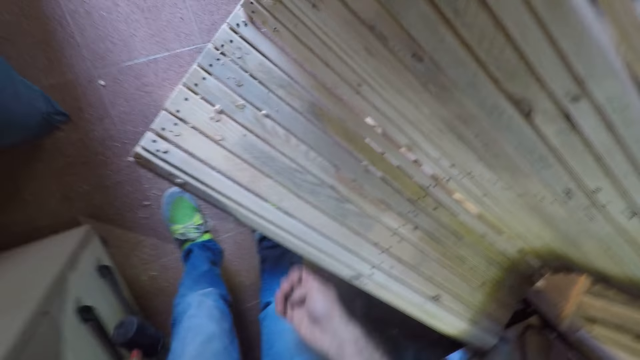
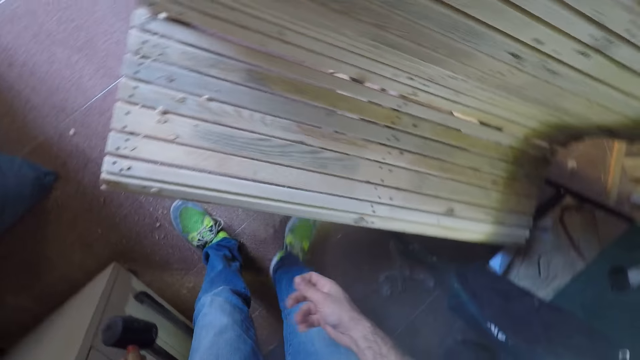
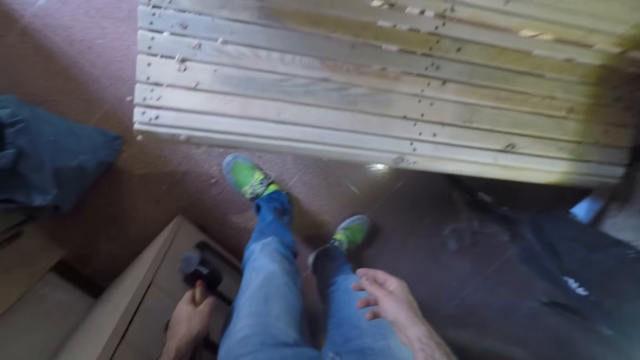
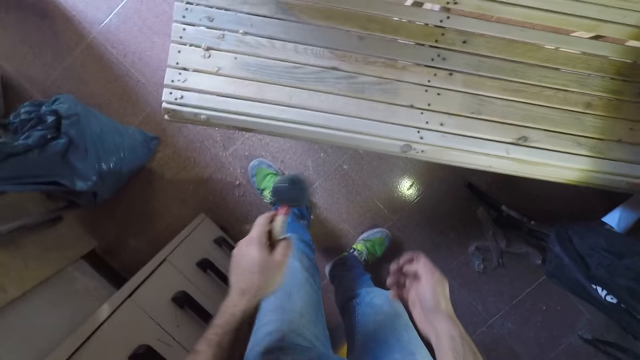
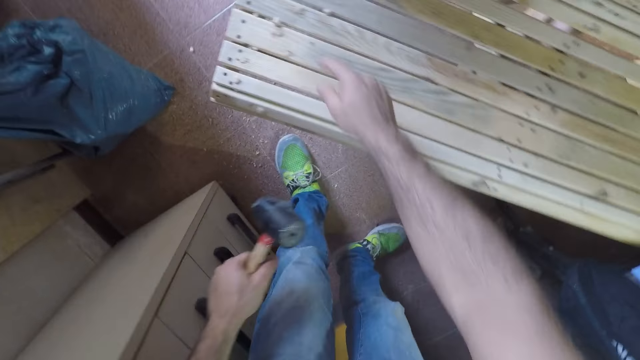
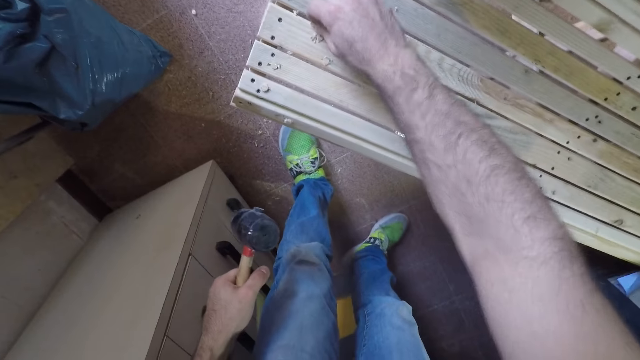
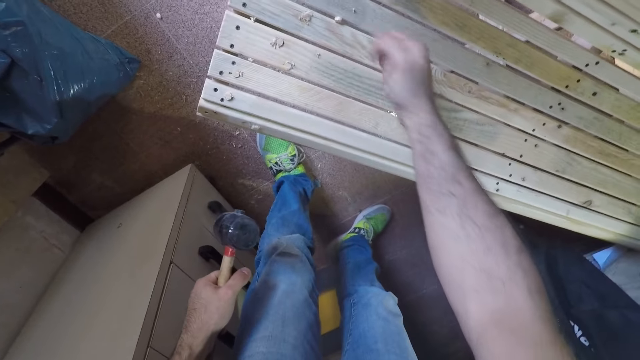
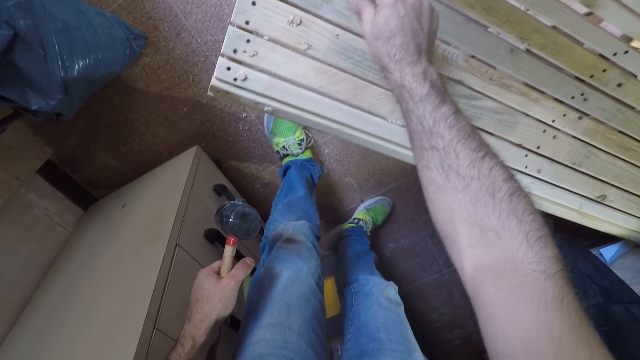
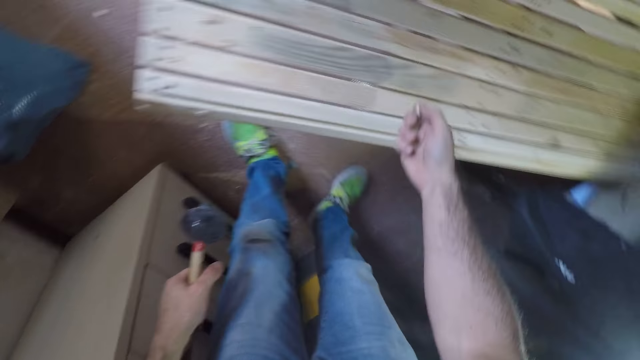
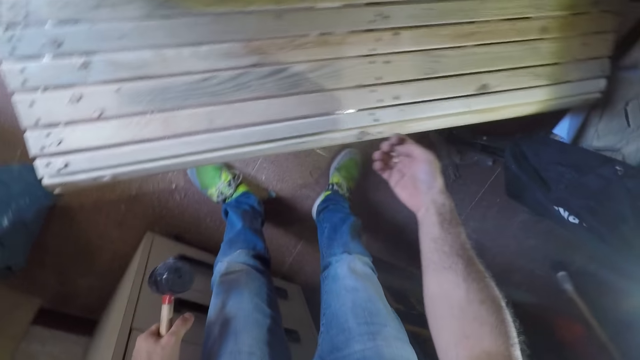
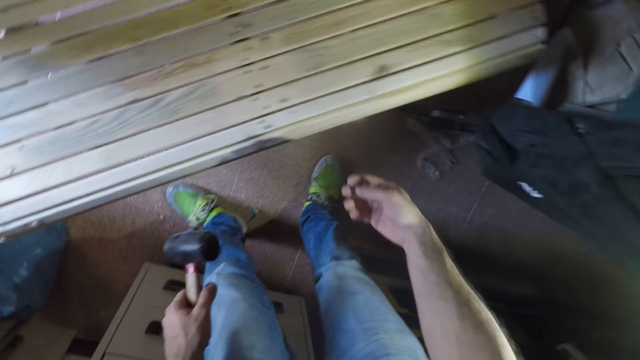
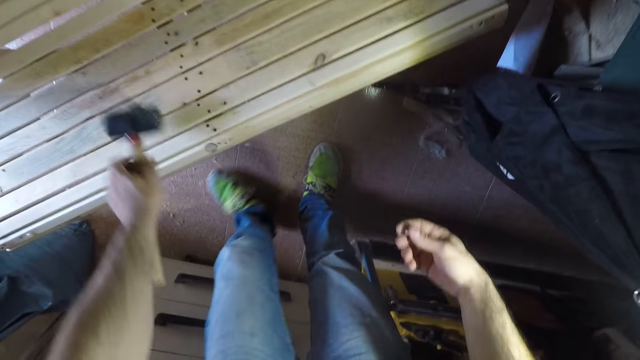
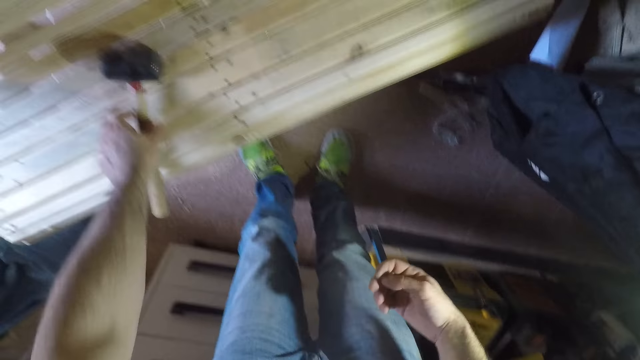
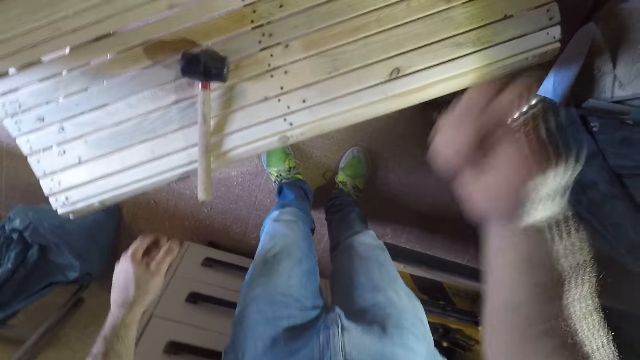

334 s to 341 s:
The camera wearer picks up beech dowels from the surface of the woodwork with his right hand. He drops the hammer on the woodwork with his left hand.
